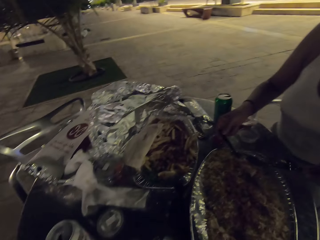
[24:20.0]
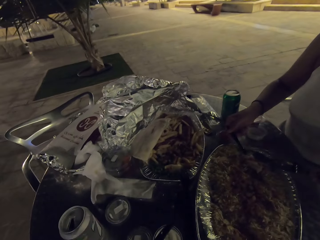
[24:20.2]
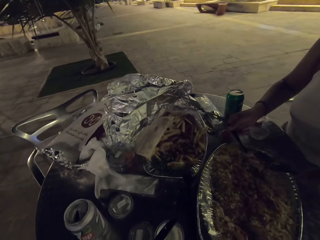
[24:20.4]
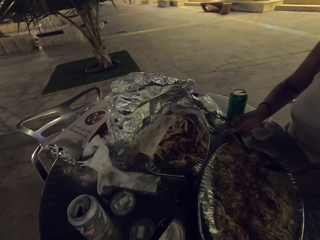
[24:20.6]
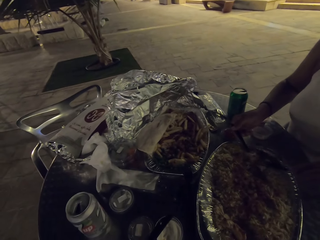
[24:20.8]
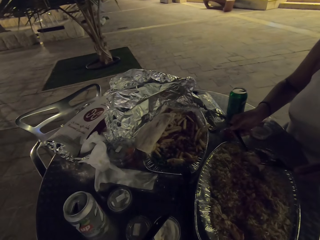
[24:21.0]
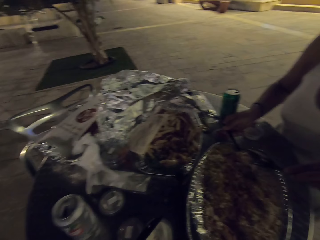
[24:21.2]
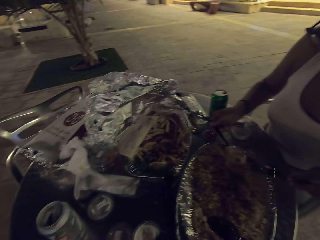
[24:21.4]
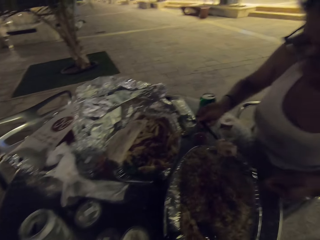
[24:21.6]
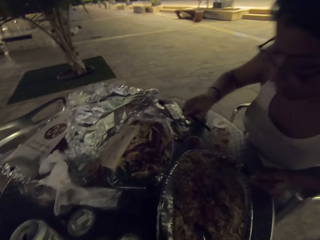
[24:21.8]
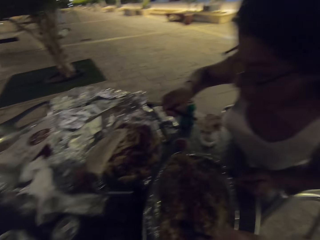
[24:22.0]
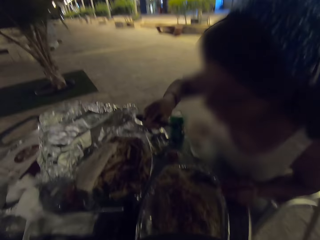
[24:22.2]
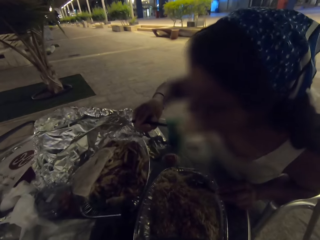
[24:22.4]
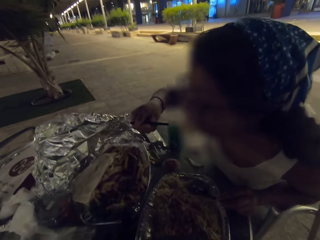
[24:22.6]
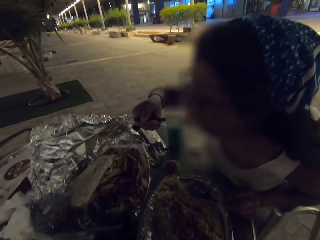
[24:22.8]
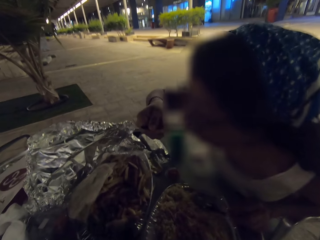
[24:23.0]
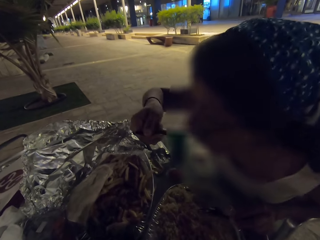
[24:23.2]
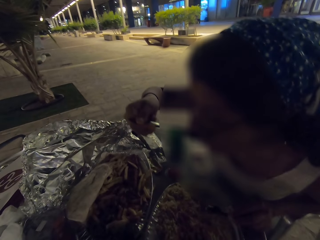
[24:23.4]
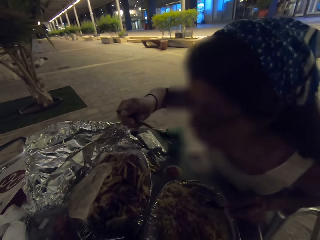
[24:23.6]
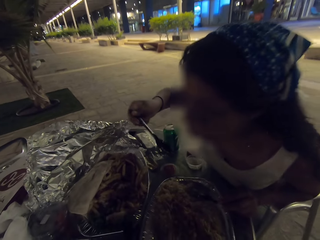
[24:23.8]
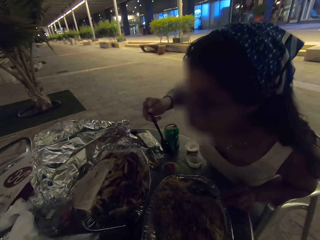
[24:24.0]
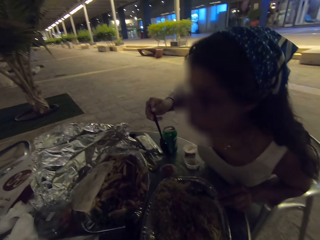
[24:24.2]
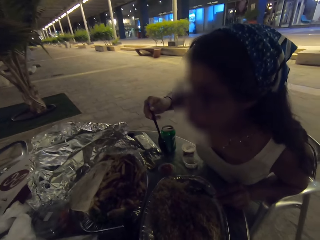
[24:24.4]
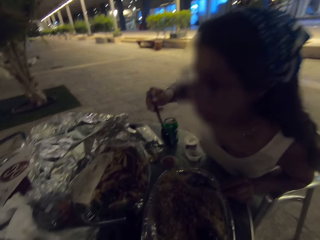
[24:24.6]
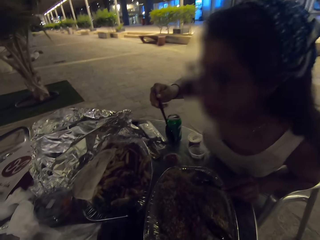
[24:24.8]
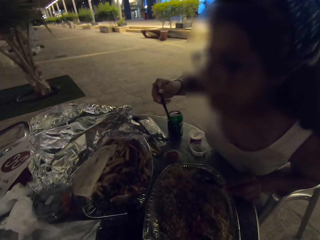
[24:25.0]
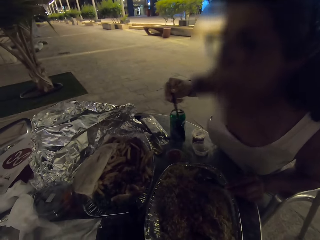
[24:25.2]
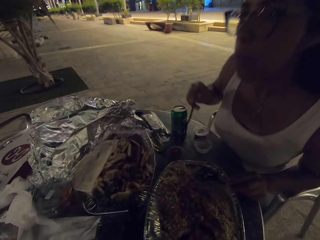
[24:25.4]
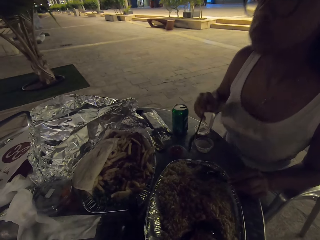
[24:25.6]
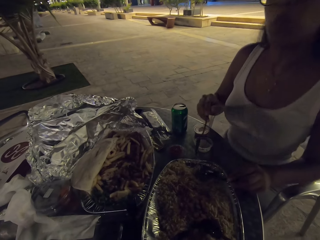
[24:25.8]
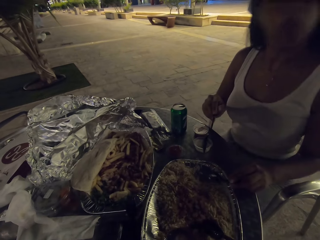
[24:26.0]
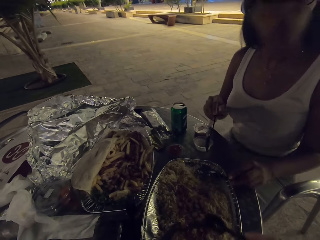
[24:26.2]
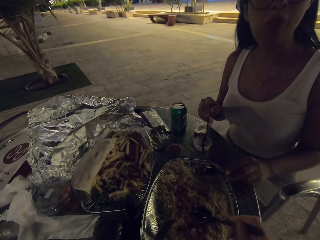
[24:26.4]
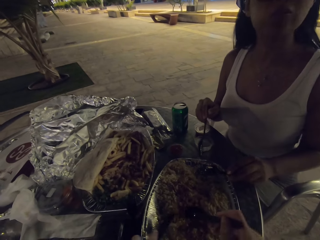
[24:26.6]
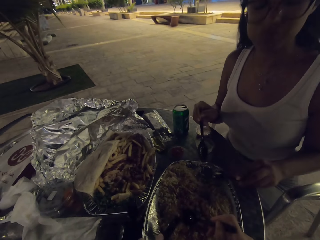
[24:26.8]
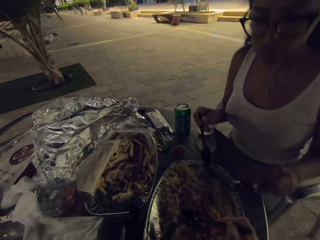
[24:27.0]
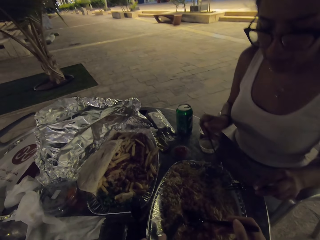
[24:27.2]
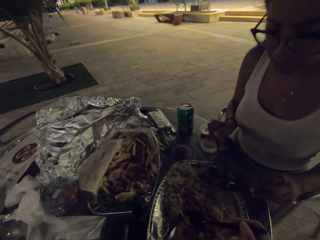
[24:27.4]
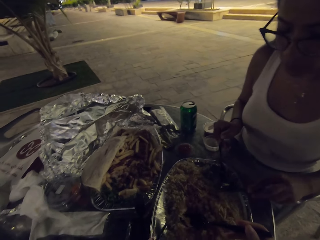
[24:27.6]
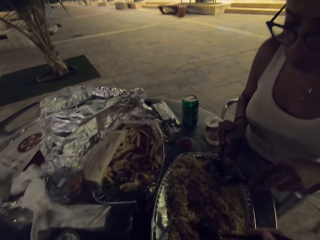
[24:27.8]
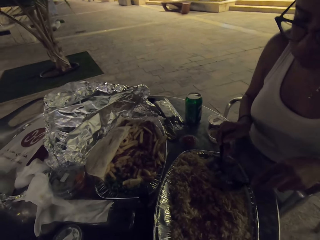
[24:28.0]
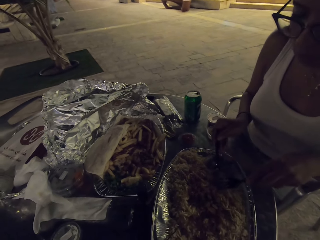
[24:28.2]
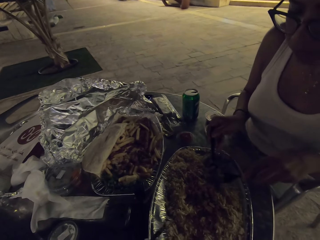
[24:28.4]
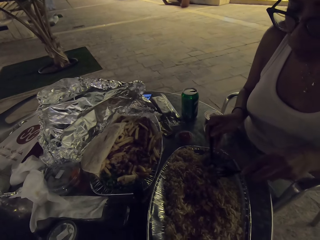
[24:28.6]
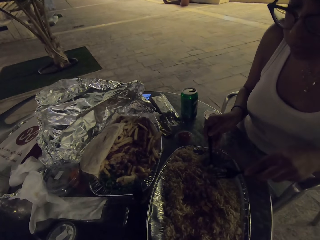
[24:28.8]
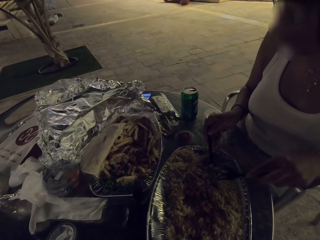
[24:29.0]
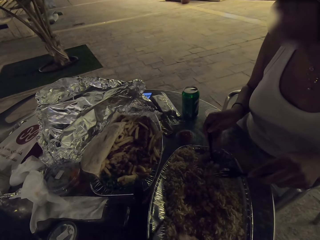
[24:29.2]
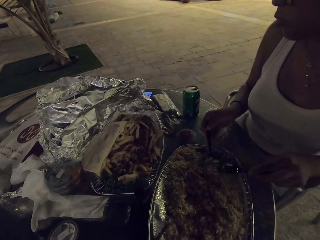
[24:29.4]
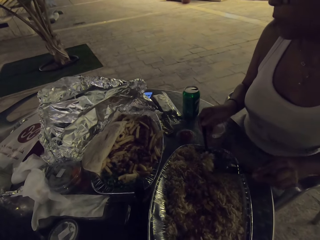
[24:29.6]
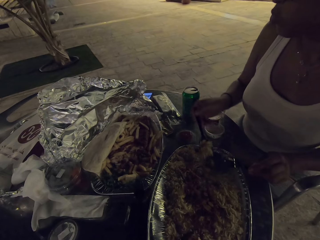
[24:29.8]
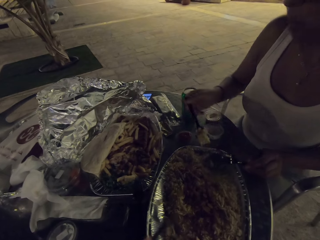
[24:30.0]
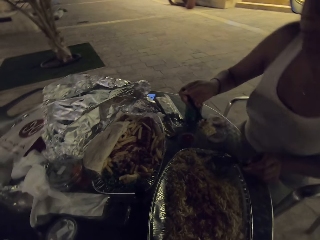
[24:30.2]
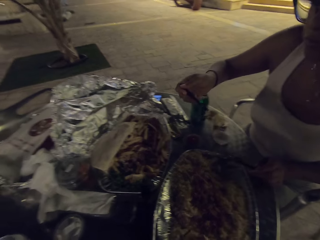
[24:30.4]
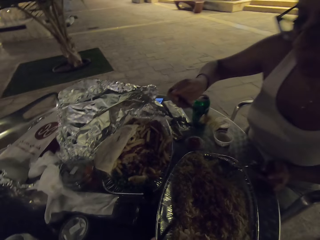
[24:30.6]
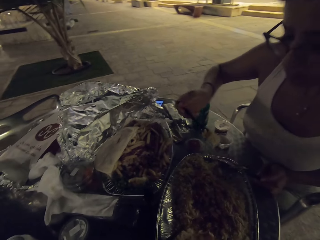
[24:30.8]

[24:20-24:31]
A woman takes a bite of the food on the table.

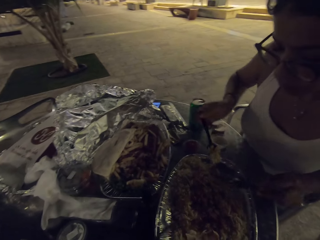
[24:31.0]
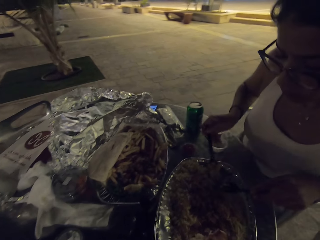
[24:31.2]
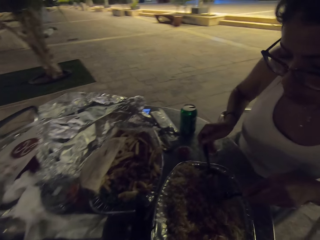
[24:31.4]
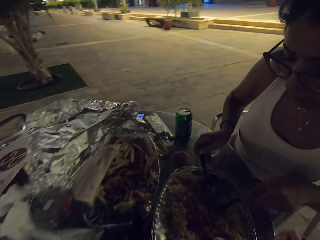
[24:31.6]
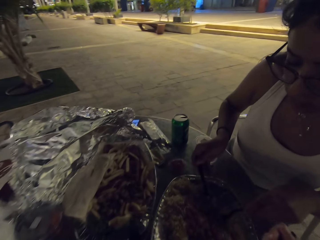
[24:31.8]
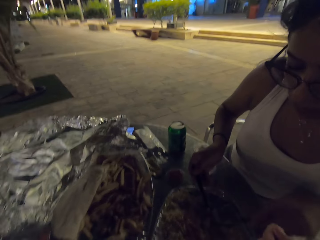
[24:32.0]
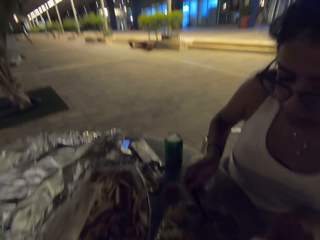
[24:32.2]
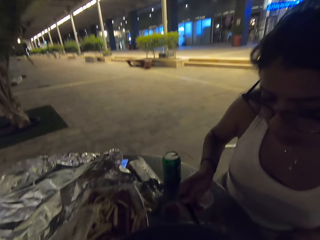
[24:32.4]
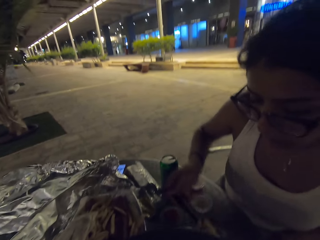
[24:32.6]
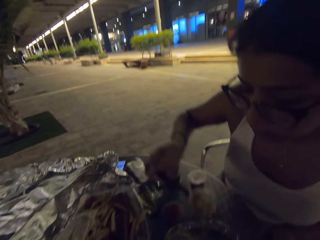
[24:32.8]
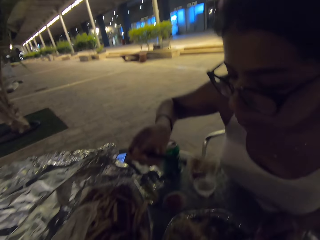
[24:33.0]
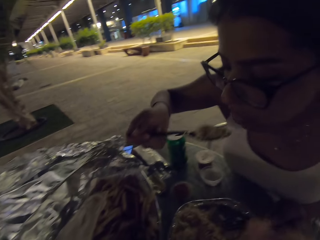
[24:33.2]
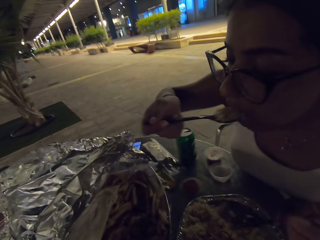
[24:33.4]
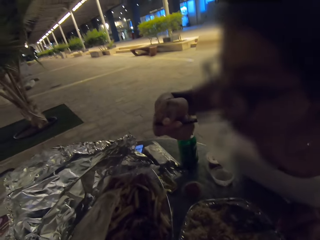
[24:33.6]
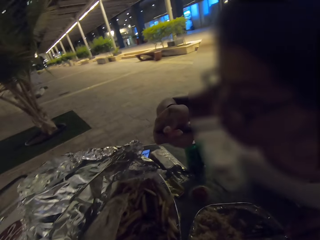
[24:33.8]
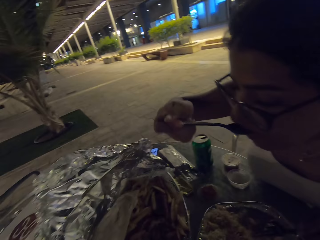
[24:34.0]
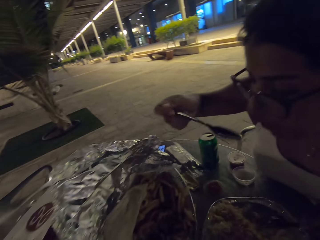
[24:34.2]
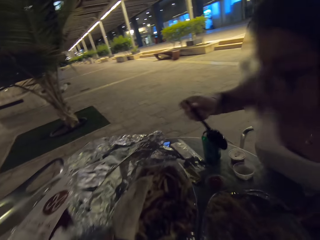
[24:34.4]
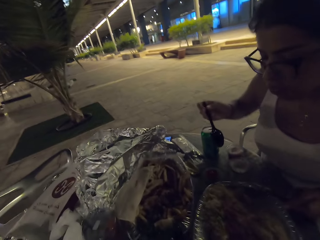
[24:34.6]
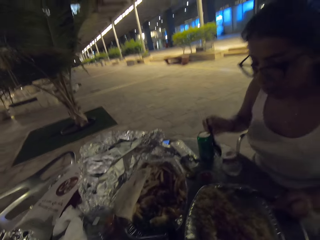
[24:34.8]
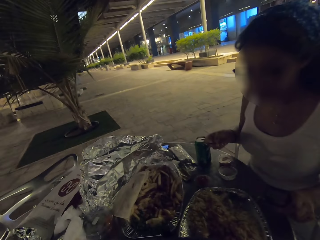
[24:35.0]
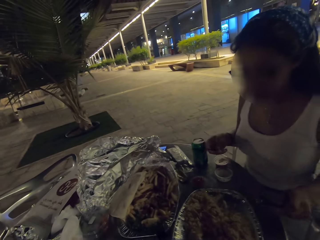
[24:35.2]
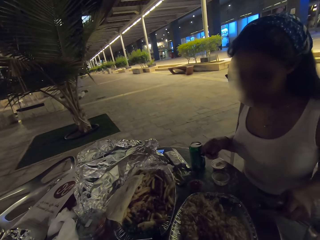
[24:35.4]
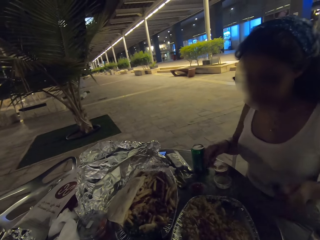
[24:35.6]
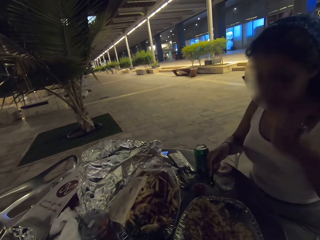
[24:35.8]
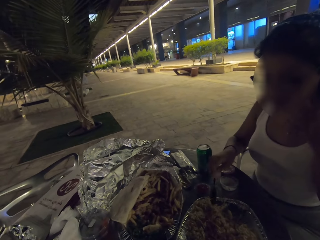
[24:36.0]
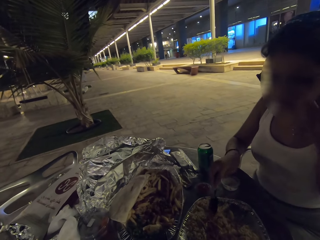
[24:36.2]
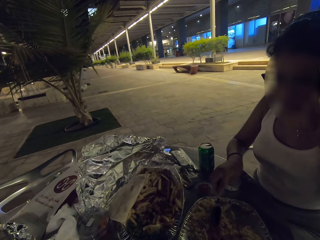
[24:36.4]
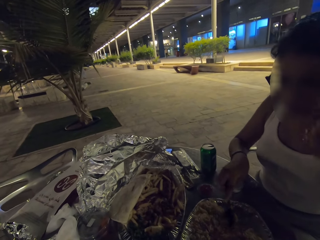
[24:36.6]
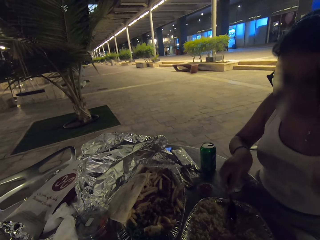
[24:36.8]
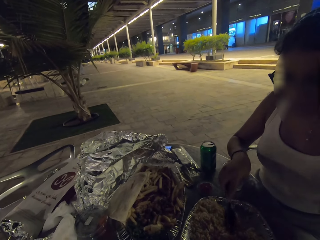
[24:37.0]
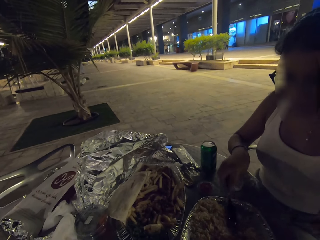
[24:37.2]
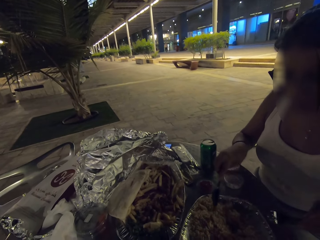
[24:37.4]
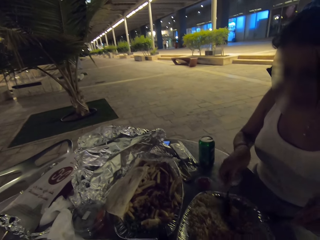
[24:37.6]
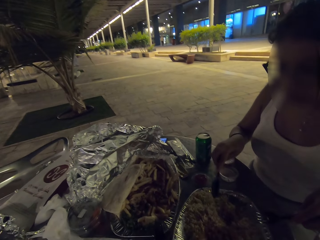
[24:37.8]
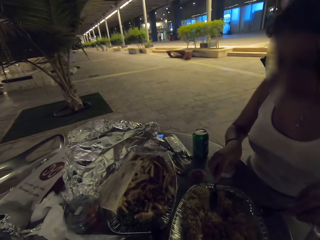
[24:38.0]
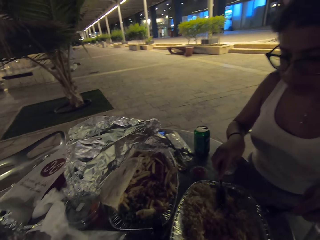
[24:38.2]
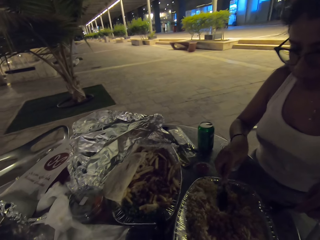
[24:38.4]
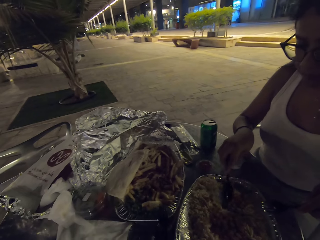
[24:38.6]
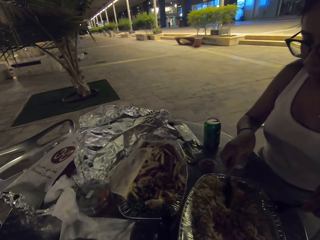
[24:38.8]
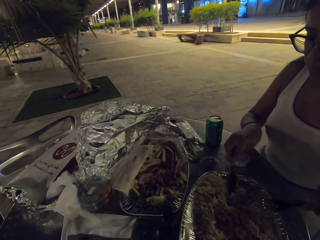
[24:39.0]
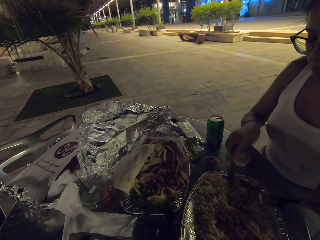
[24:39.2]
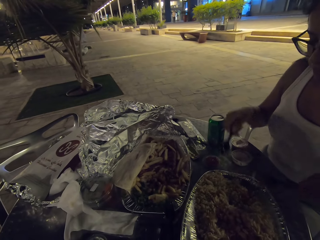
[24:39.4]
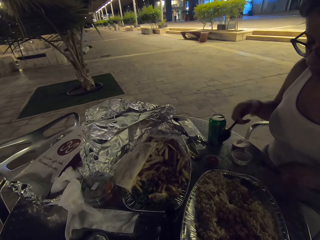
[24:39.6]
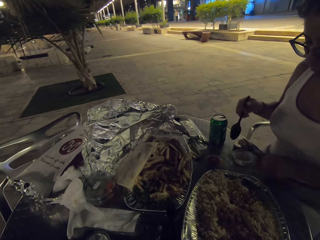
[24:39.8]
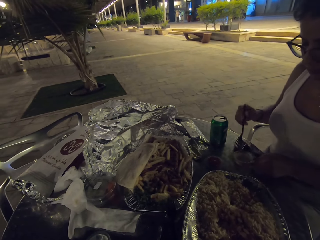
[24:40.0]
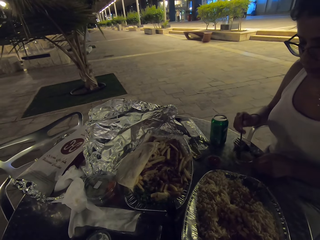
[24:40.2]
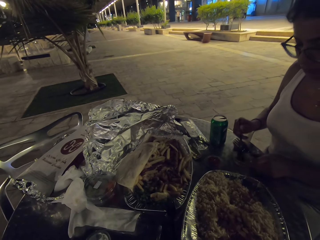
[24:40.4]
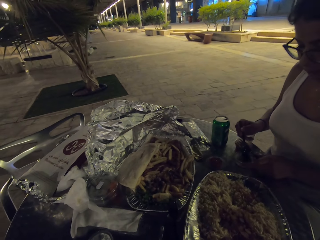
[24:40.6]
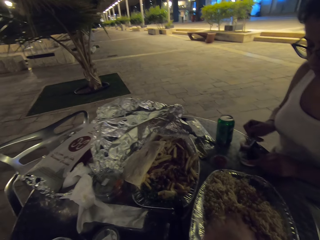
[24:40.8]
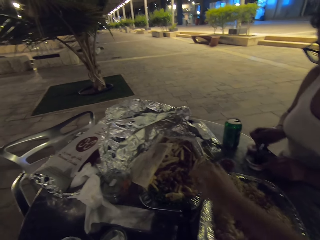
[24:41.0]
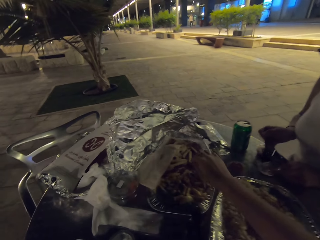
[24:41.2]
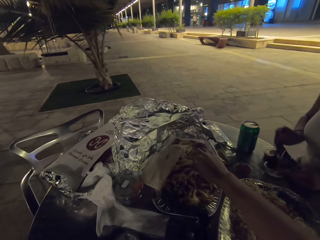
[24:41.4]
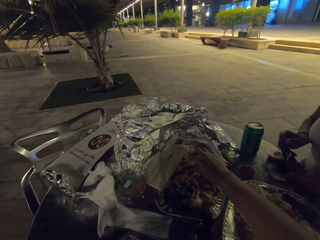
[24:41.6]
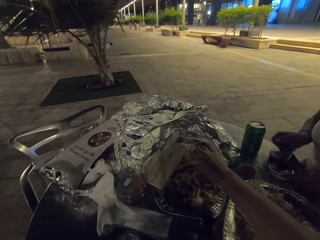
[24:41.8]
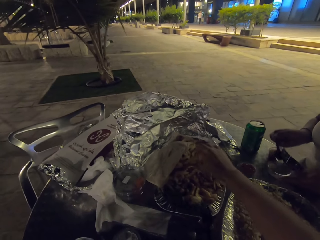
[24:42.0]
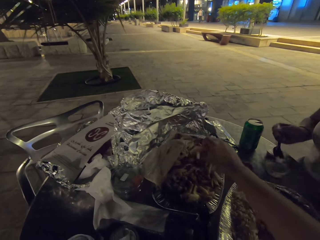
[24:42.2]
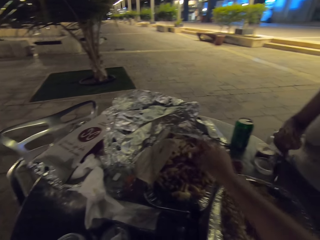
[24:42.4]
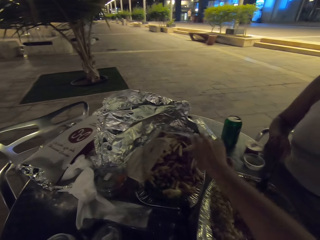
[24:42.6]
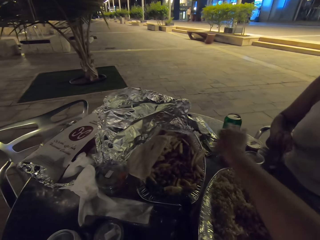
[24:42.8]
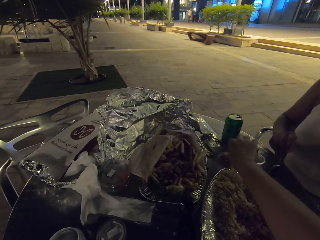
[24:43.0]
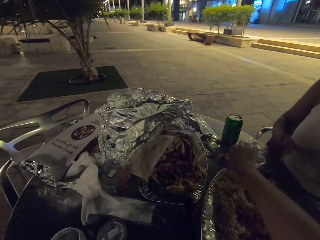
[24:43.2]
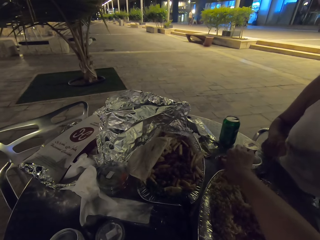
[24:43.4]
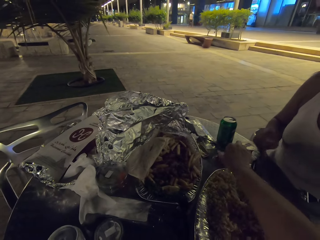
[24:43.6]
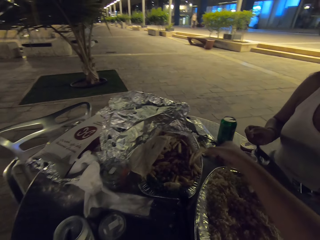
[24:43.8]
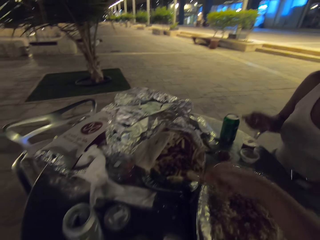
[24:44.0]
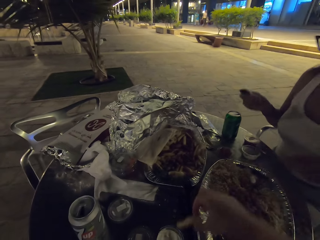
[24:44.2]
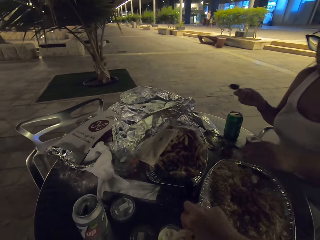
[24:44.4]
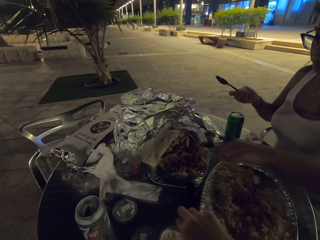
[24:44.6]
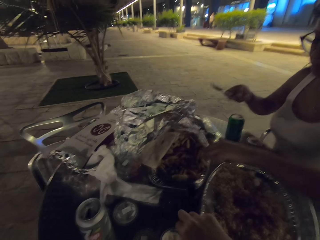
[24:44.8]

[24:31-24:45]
A woman takes a bite of the food. The camera wearer picks up the French fries. They eat the food on the table.
